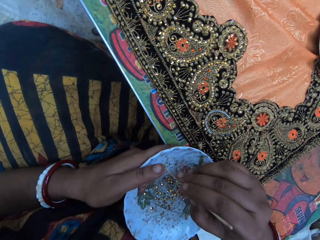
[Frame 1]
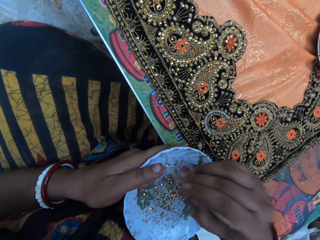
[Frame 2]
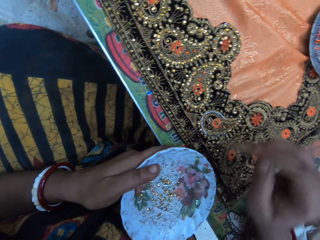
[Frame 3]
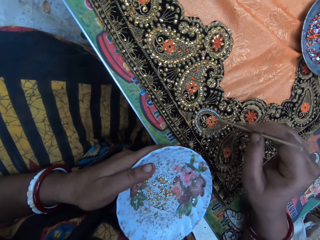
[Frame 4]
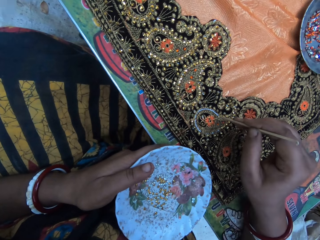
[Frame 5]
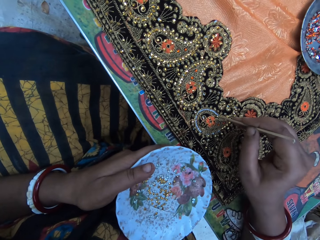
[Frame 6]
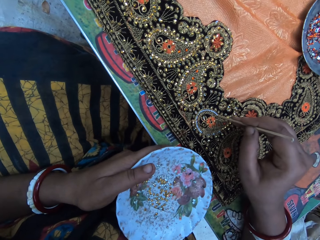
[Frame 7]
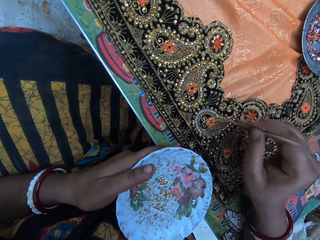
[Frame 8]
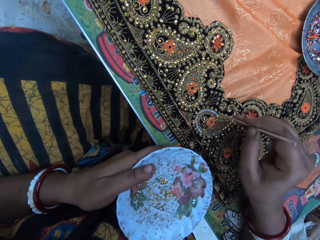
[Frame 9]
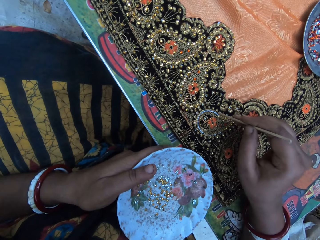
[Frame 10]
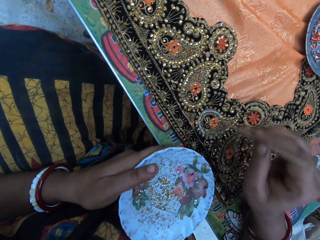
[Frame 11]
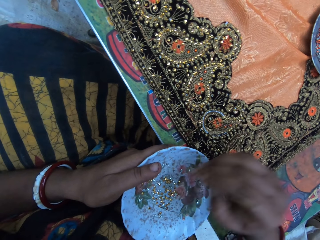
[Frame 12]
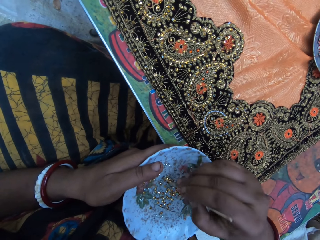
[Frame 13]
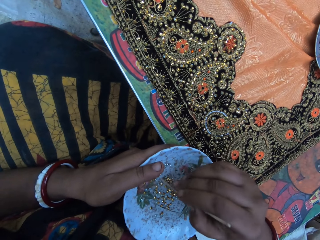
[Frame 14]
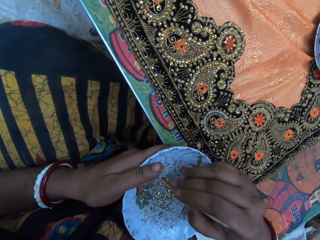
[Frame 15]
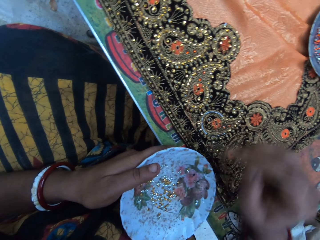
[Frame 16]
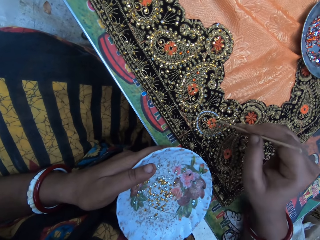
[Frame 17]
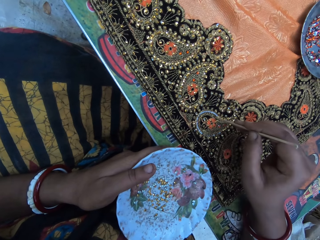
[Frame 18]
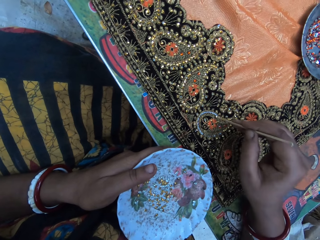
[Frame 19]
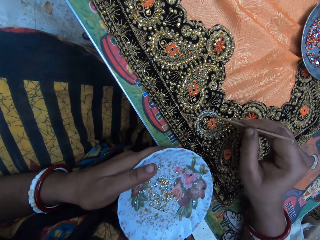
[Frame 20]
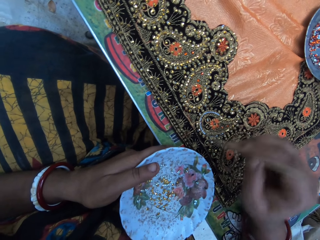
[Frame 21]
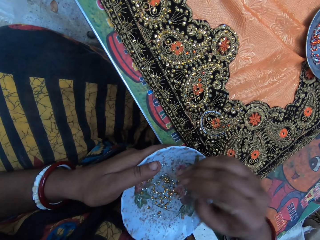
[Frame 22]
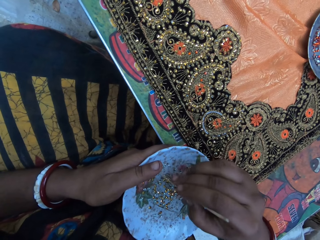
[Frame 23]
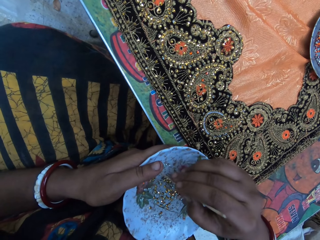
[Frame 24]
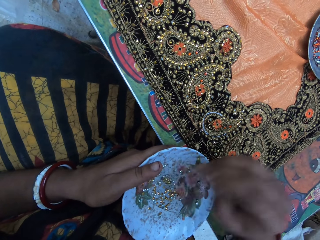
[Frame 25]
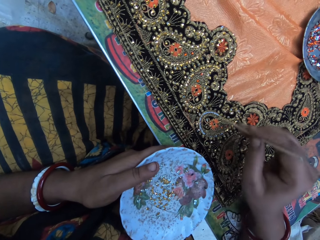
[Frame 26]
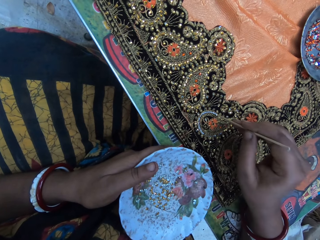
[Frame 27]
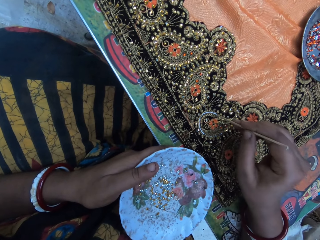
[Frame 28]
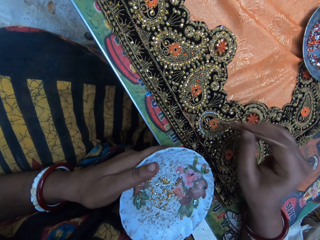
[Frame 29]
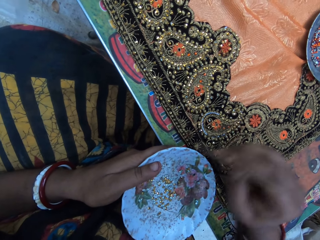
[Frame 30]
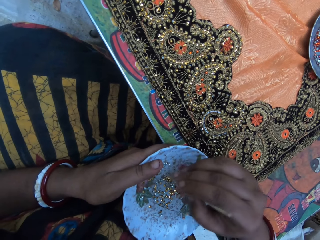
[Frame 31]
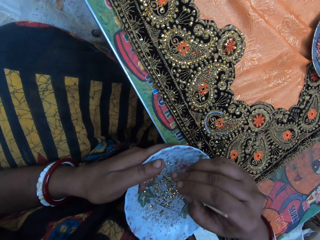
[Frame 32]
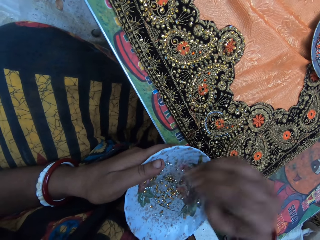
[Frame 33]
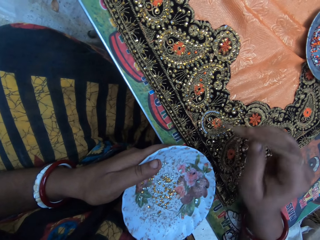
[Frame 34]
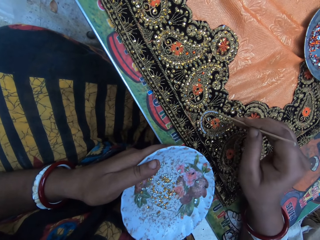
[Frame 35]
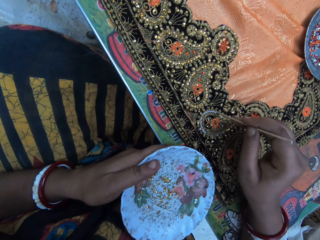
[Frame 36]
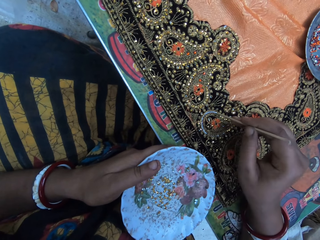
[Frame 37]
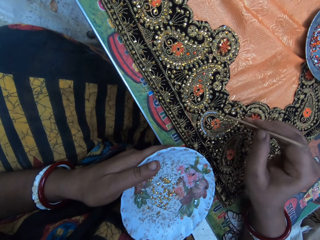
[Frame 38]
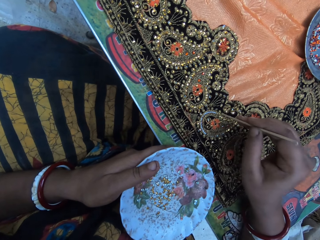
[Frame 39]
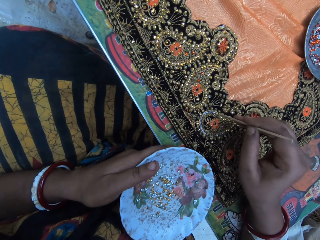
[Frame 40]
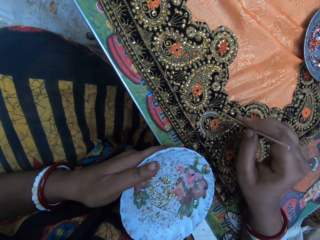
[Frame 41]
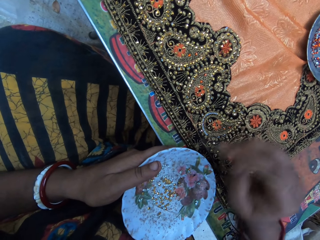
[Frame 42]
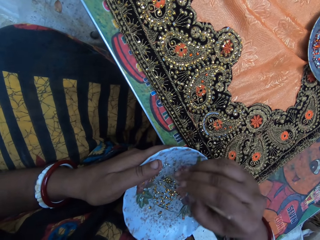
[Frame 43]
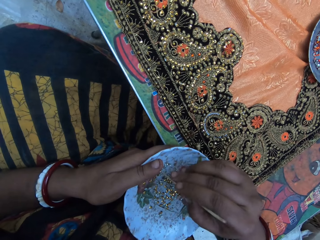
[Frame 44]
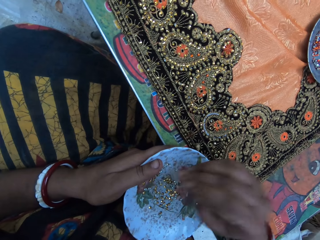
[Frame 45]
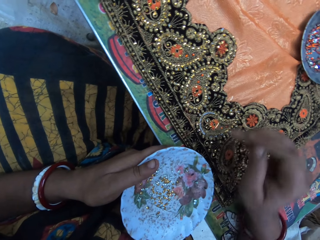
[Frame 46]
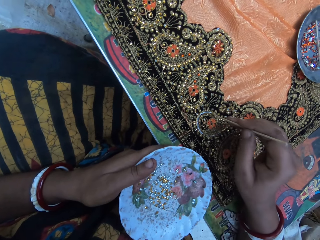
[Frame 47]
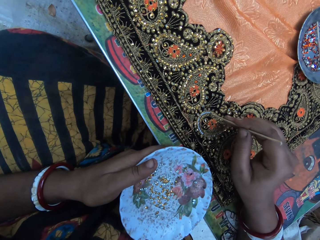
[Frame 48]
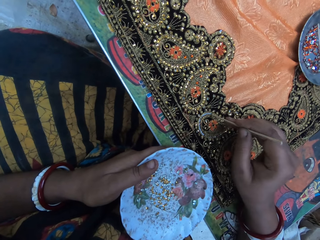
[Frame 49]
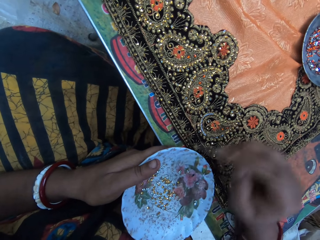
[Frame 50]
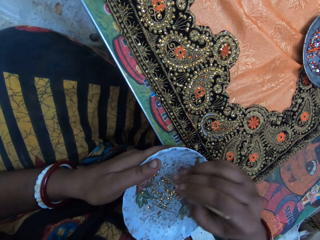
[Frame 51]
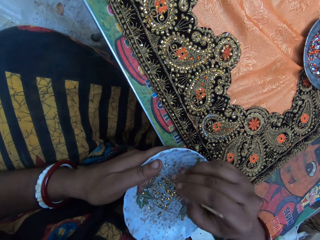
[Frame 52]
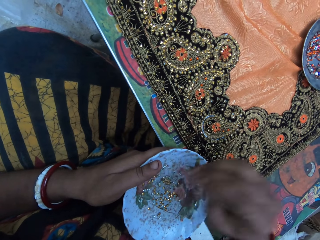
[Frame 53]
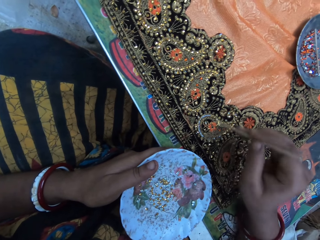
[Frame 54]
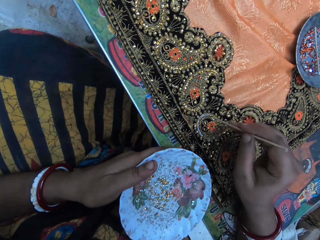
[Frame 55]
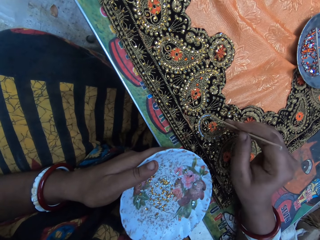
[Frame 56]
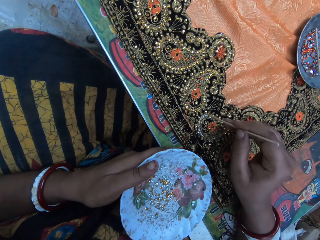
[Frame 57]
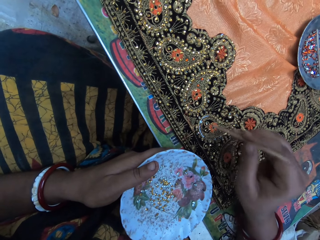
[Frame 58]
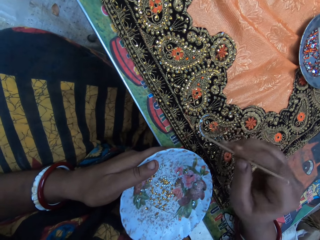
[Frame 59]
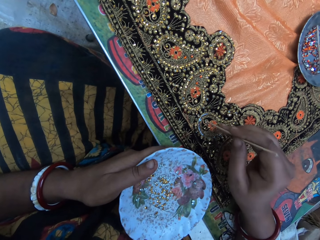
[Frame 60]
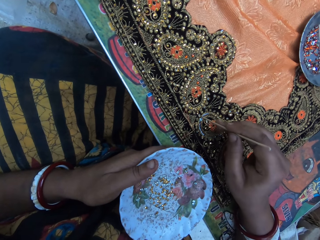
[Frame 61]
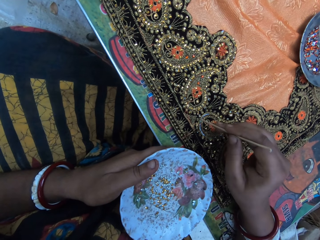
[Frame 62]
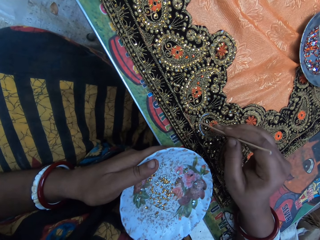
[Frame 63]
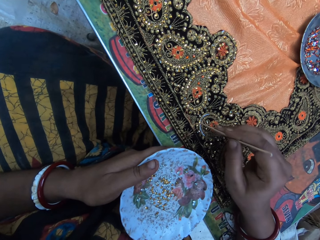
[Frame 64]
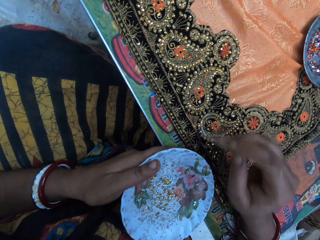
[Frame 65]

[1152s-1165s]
The camera wearer picks a cloth stone from the plate with the pin in her right hand. She puts the cloth stone on the cloth on the table with the pin in her right hand. She picks a cloth stone from the plate with the pin in her right hand. She puts the cloth stone on the cloth on the table with the pin in her right hand. She picks a cloth stone from the plate with the pin in her right hand. She puts the cloth stone on the cloth on the table with the pin in her right hand. She picks a cloth stone from the plate with the pin in her right hand. She puts the cloth stone on the cloth on the table with the pin in her right hand. She picks a cloth stone from the plate with the pin in her right hand. She puts the cloth stone on the cloth on the table with the pin in her right hand. She picks a cloth stone from the plate with the pin in her right hand. She puts the cloth stone on the cloth on the table with the pin in her right hand.

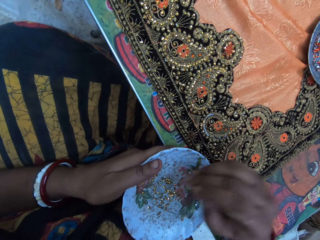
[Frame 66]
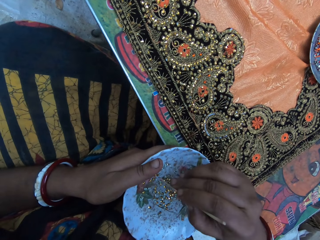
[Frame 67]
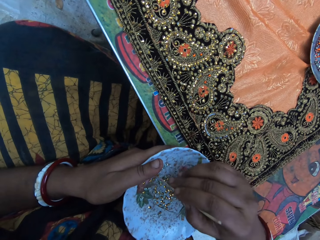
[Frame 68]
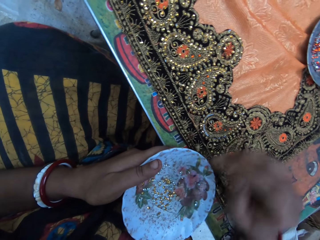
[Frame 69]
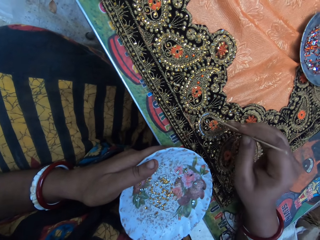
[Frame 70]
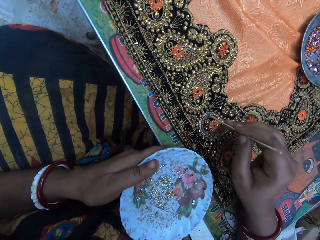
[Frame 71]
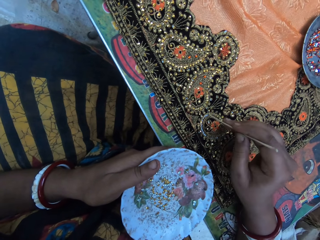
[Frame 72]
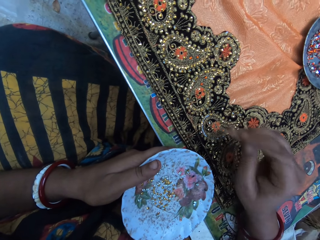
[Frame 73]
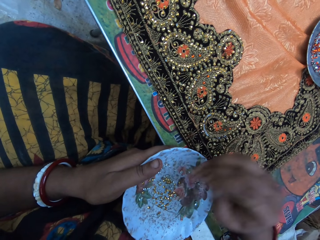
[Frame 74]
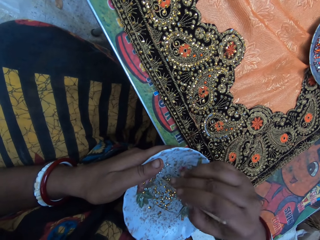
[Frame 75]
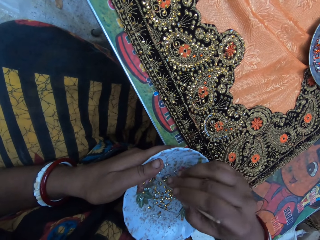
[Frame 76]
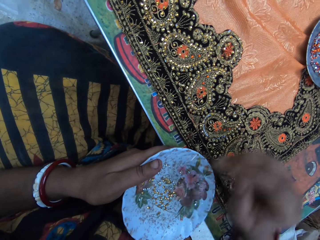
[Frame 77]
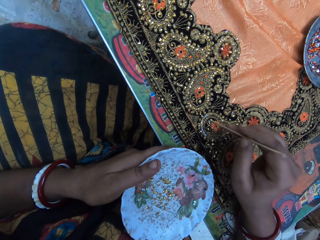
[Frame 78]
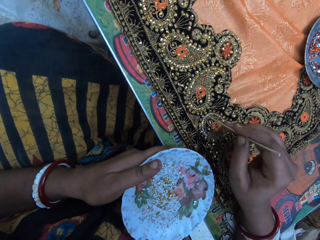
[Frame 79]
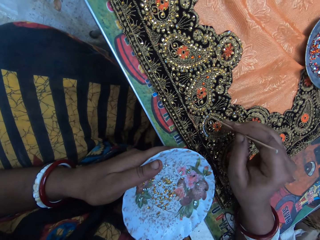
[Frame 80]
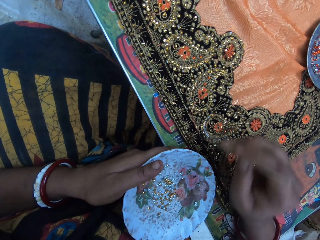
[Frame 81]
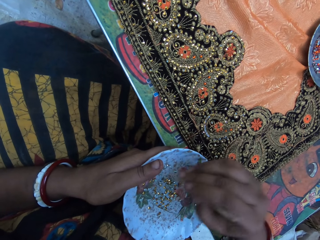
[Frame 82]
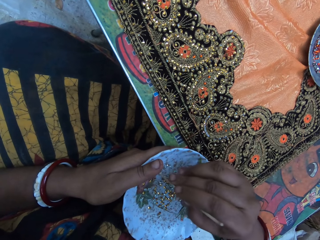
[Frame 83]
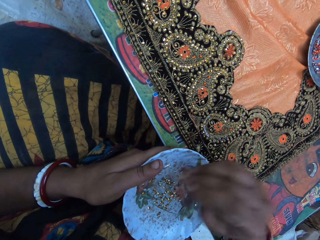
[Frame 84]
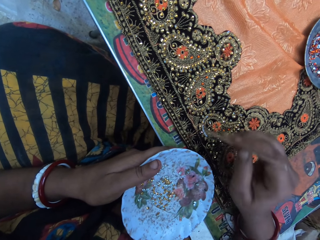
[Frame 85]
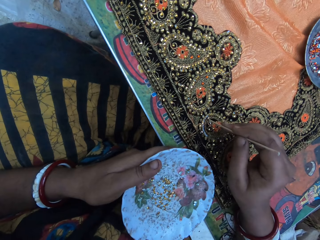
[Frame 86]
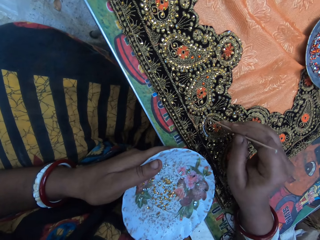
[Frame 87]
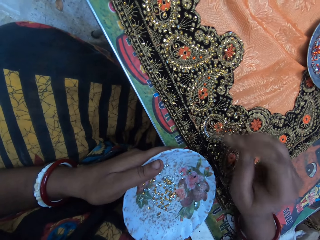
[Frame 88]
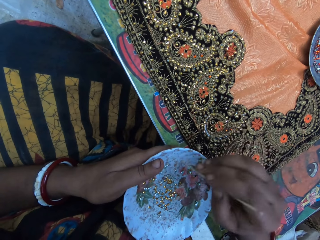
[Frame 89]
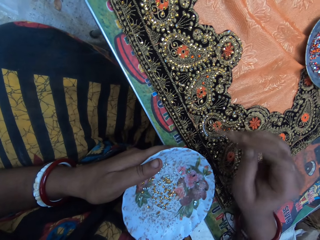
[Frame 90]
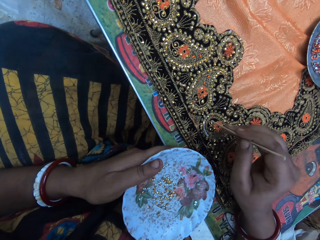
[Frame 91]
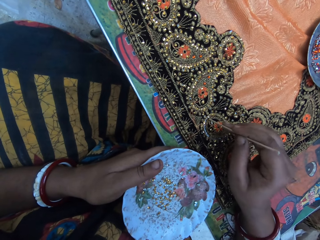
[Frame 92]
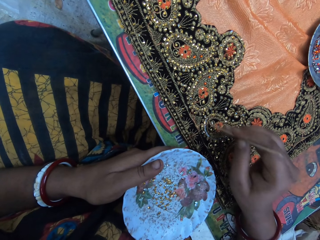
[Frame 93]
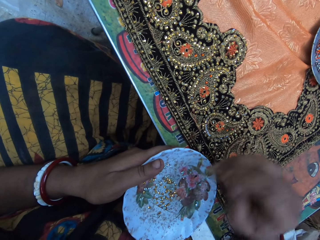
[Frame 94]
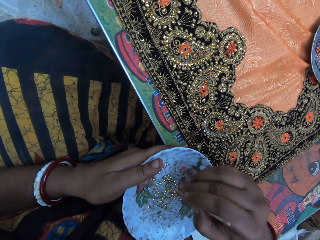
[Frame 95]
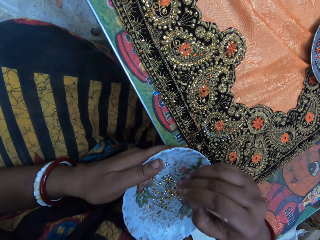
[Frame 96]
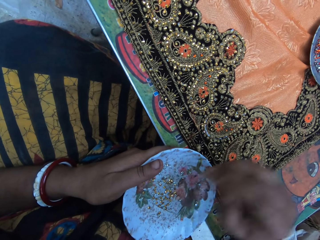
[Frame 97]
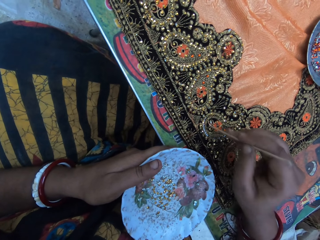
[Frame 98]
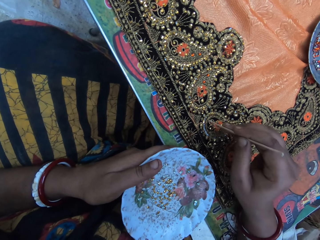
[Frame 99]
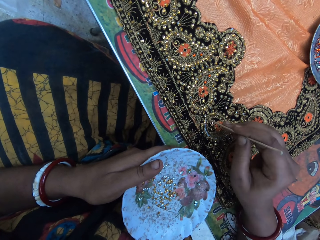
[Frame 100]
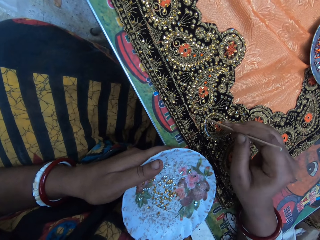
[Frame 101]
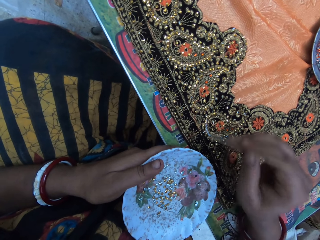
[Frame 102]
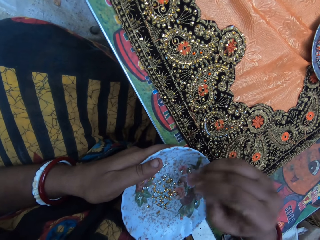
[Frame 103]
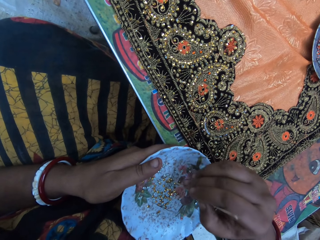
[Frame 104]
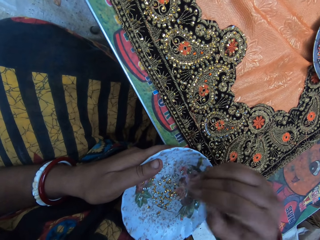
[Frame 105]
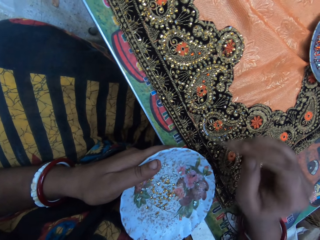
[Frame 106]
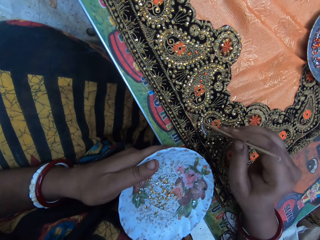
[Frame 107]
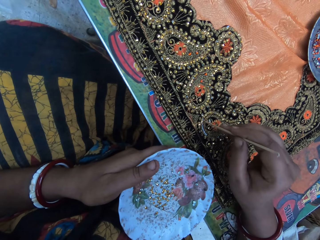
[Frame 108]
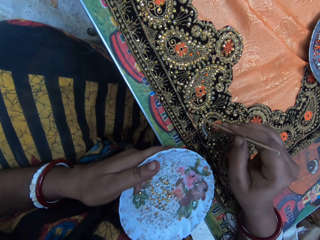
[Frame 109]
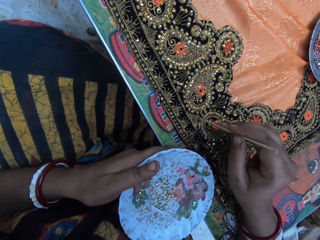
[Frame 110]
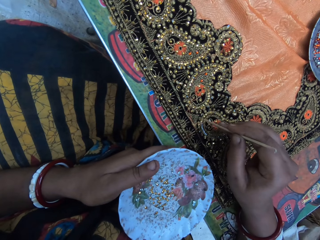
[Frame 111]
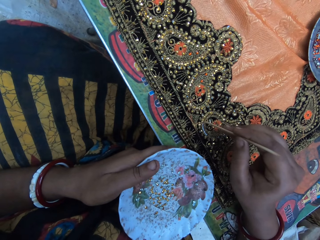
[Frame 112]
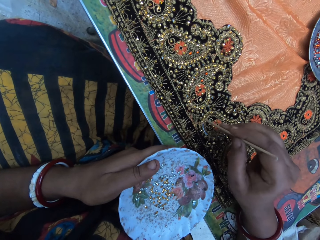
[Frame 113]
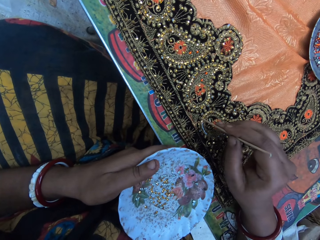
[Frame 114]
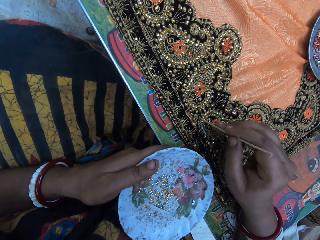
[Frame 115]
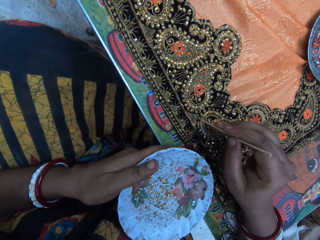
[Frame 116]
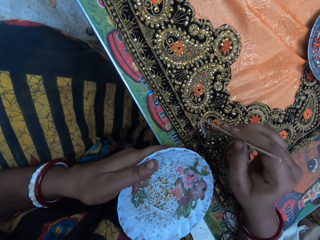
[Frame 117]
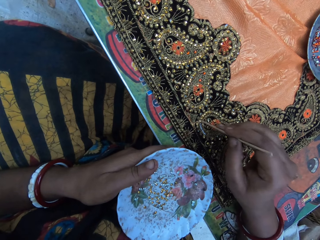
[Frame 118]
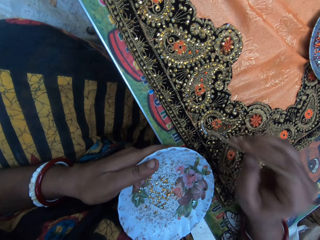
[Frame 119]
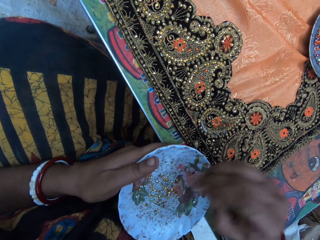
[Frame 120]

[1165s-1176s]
The camera wearer picks a cloth stone from the plate with the pin in her right hand. She puts the cloth stone on the cloth on the table with the pin in her right hand. She picks a cloth stone from the plate with the pin in her right hand. She puts the cloth stone on the cloth on the table with the pin in her right hand. She picks a cloth stone from the plate with the pin in her right hand. She puts the cloth stone on the cloth on the table with the pin in her right hand. She picks a cloth stone from the plate with the pin in her right hand. She puts the cloth stone on the cloth on the table with the pin in her right hand. She picks a cloth stone from the plate with the pin in her right hand. She puts the cloth stone on the cloth on the table with the pin in her right hand.
